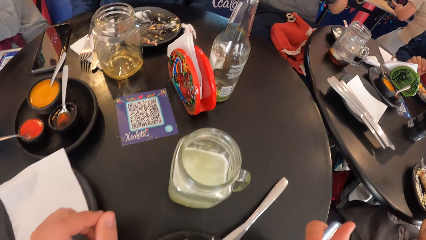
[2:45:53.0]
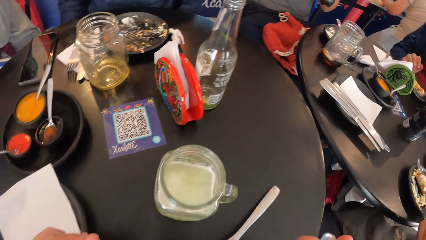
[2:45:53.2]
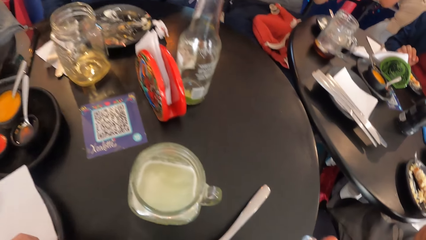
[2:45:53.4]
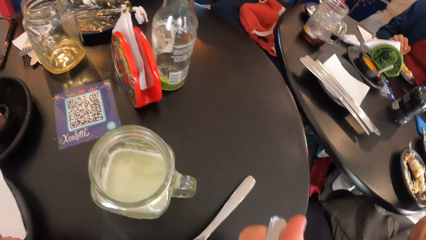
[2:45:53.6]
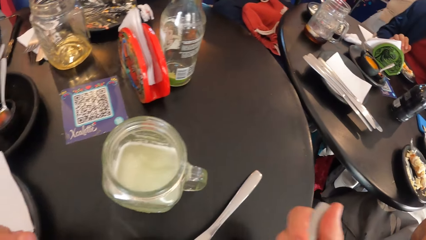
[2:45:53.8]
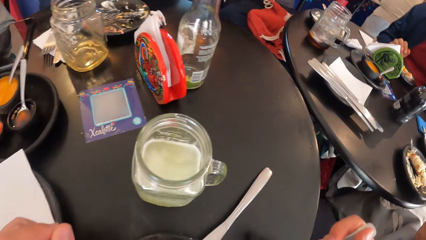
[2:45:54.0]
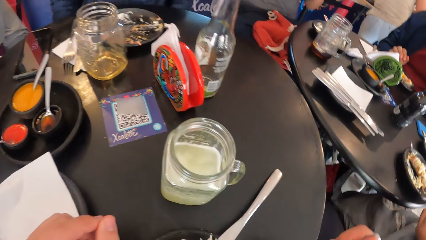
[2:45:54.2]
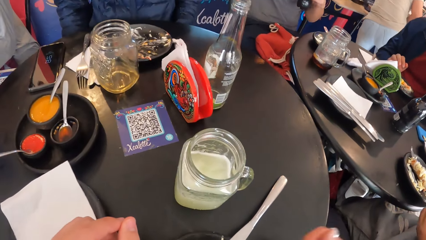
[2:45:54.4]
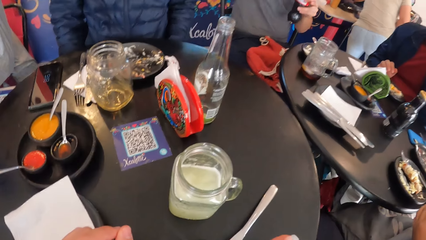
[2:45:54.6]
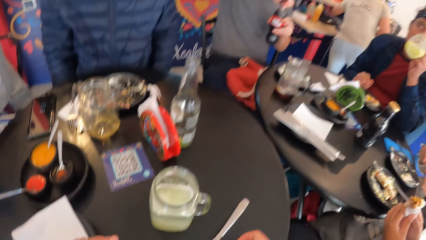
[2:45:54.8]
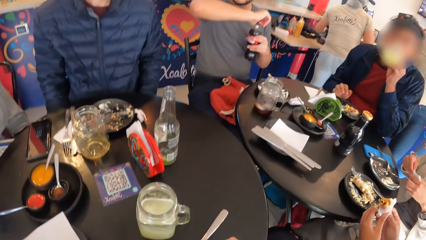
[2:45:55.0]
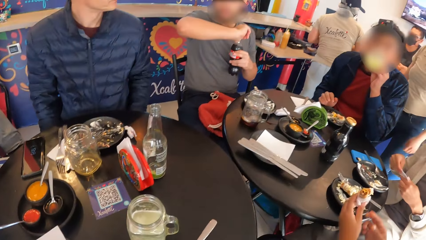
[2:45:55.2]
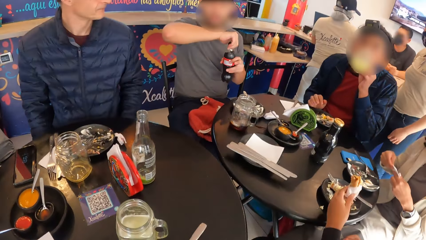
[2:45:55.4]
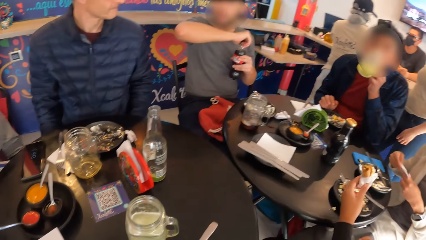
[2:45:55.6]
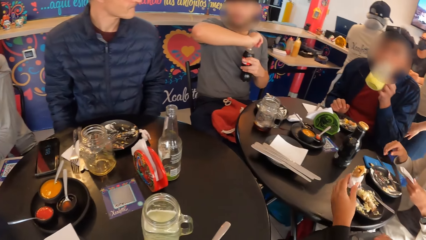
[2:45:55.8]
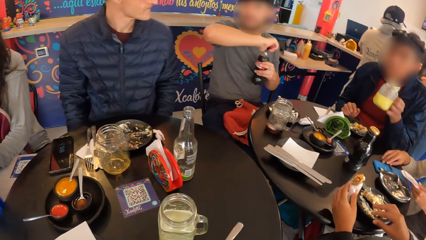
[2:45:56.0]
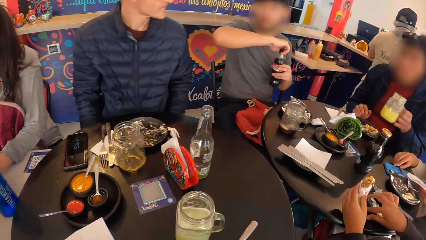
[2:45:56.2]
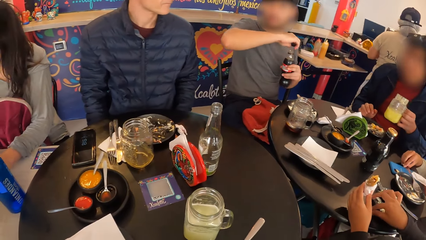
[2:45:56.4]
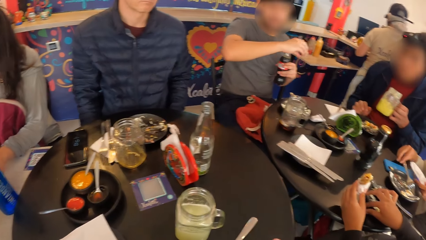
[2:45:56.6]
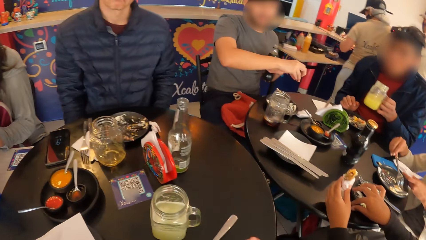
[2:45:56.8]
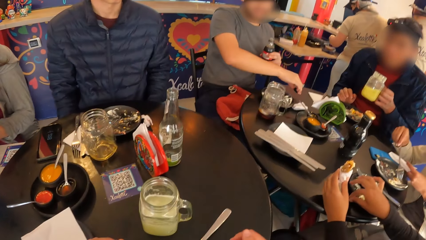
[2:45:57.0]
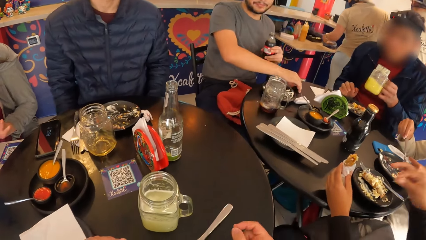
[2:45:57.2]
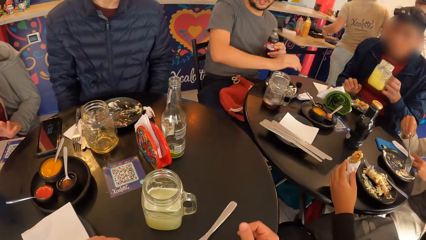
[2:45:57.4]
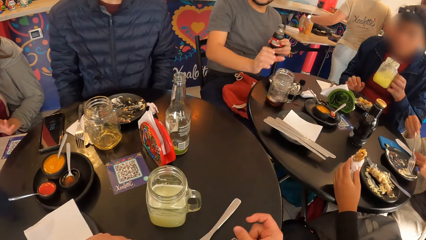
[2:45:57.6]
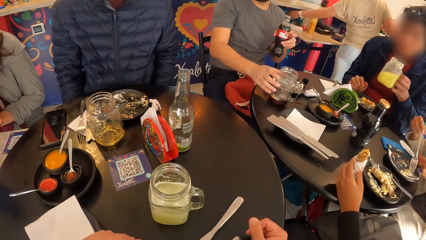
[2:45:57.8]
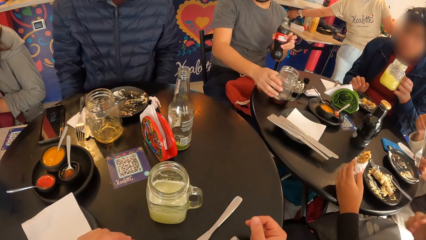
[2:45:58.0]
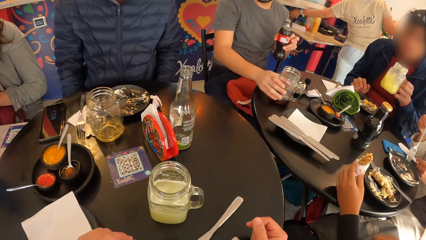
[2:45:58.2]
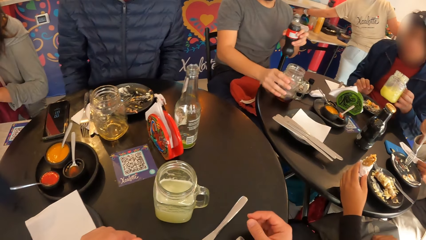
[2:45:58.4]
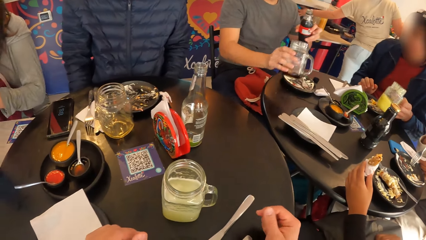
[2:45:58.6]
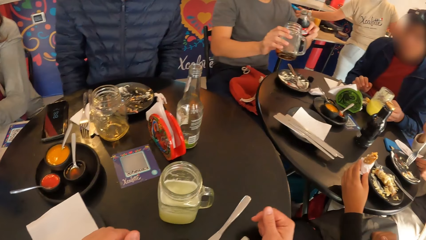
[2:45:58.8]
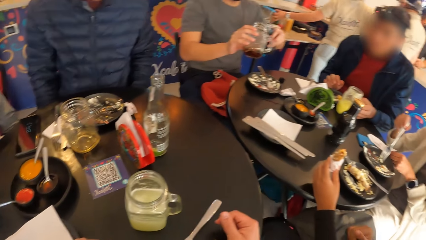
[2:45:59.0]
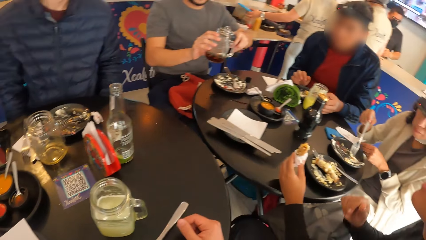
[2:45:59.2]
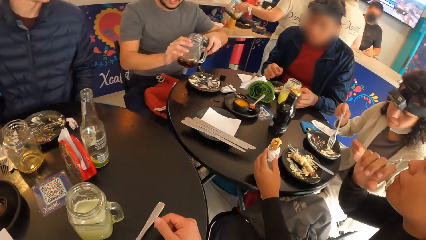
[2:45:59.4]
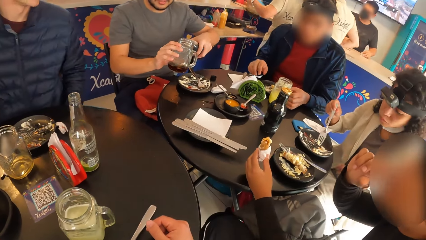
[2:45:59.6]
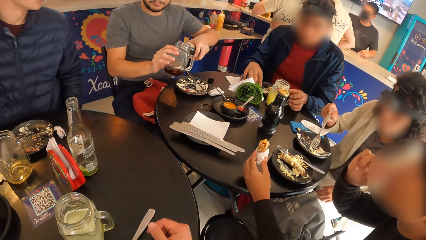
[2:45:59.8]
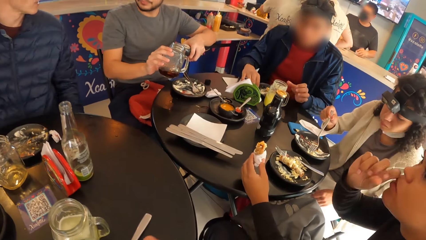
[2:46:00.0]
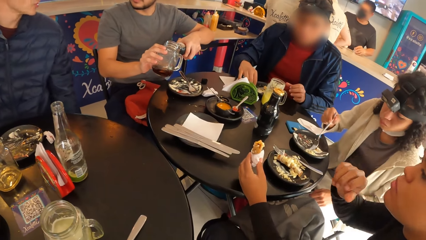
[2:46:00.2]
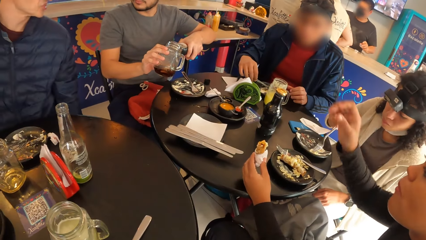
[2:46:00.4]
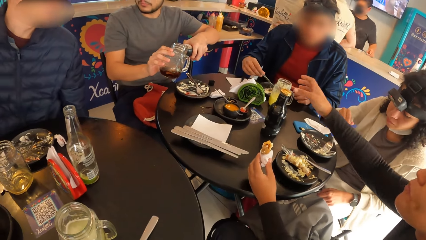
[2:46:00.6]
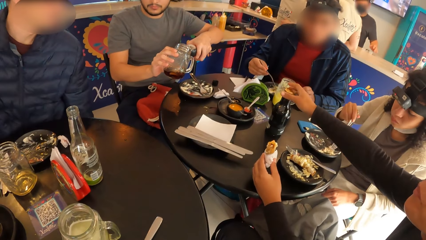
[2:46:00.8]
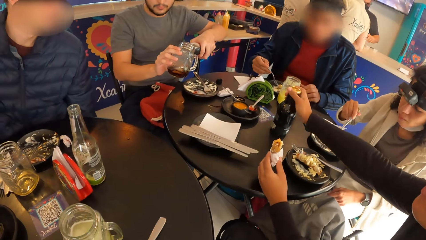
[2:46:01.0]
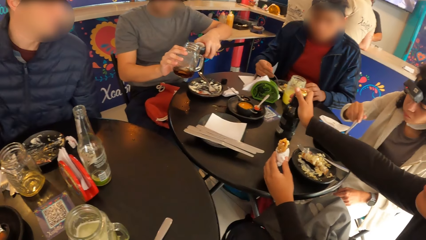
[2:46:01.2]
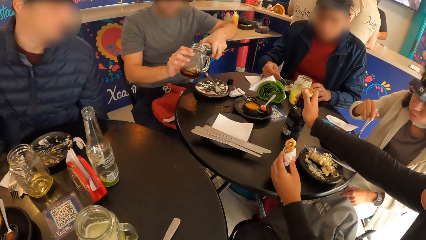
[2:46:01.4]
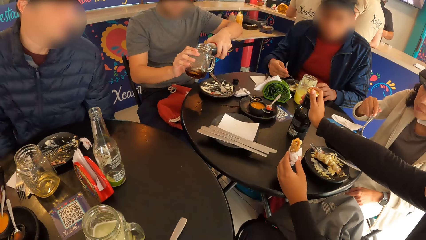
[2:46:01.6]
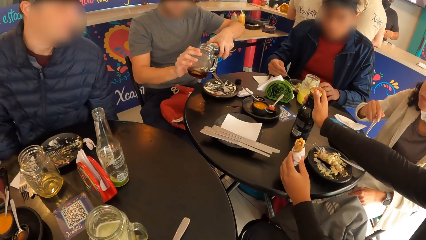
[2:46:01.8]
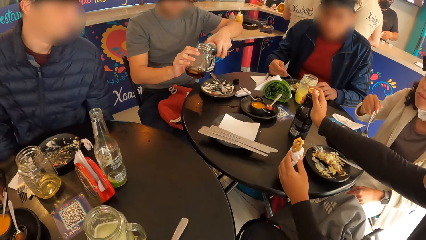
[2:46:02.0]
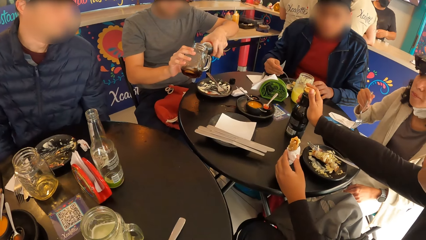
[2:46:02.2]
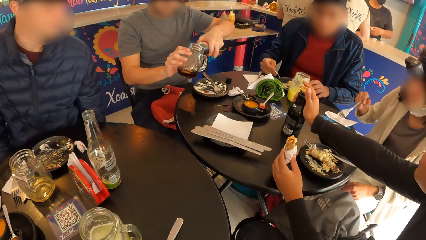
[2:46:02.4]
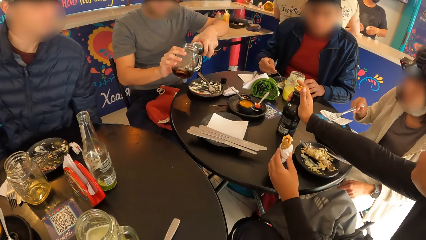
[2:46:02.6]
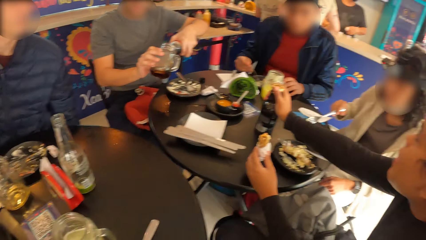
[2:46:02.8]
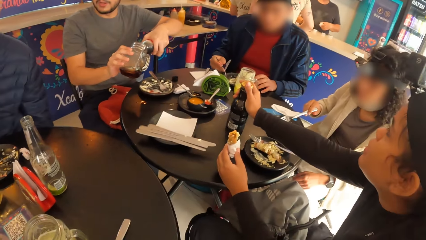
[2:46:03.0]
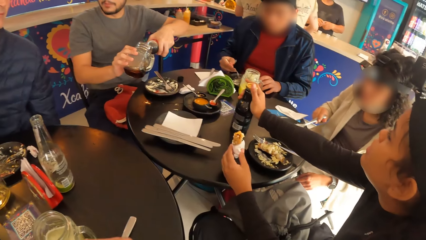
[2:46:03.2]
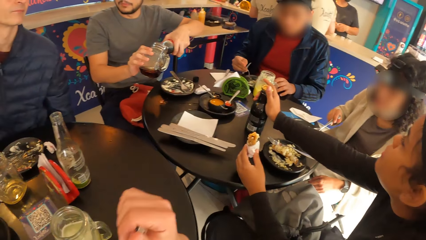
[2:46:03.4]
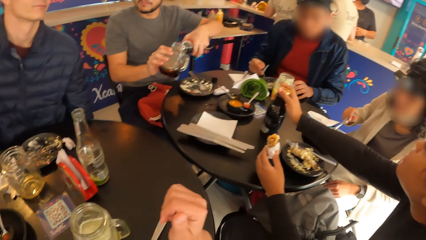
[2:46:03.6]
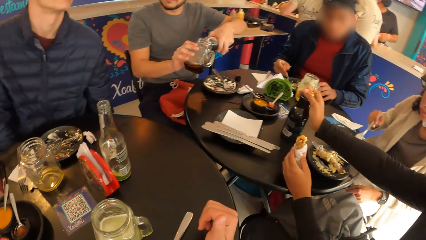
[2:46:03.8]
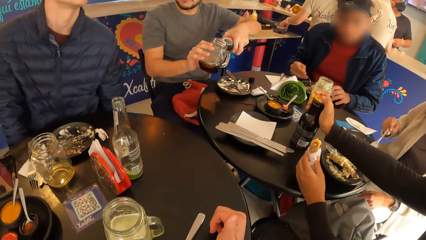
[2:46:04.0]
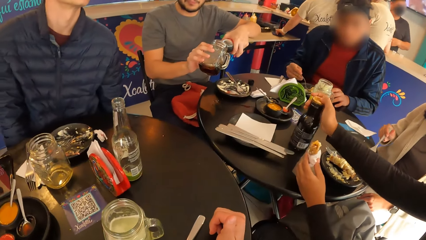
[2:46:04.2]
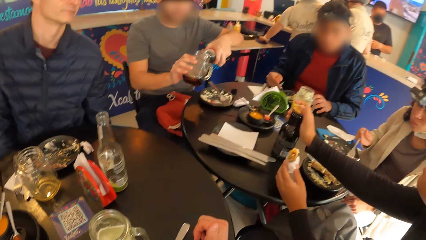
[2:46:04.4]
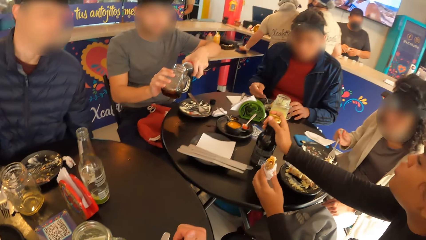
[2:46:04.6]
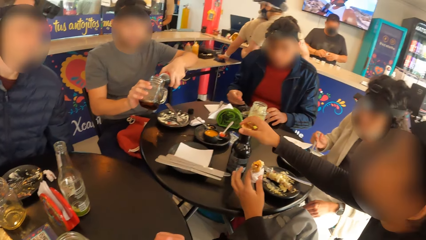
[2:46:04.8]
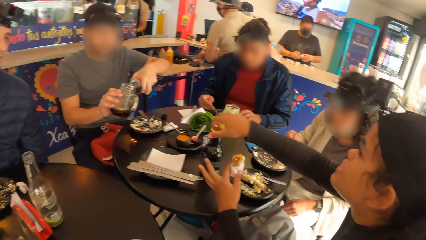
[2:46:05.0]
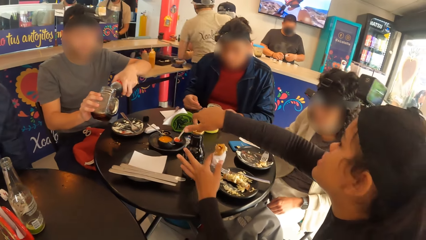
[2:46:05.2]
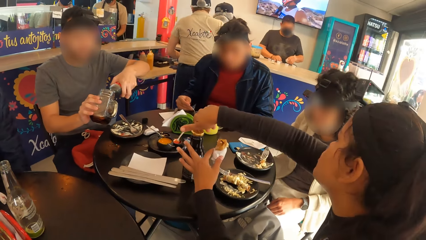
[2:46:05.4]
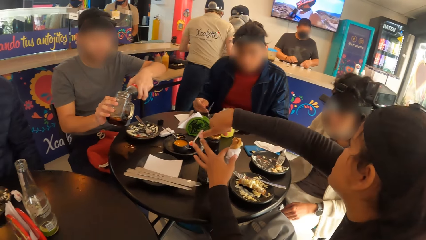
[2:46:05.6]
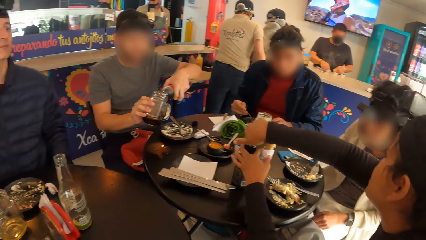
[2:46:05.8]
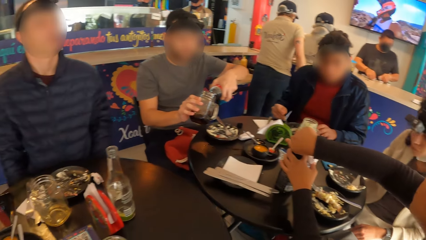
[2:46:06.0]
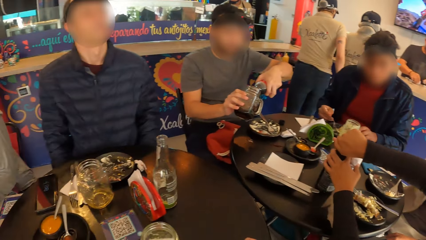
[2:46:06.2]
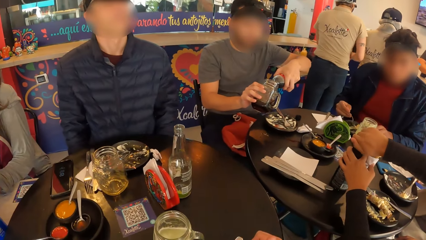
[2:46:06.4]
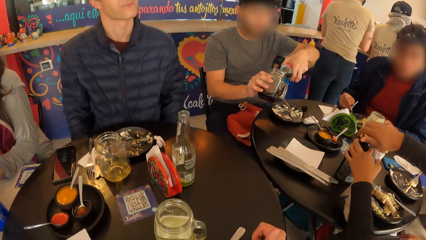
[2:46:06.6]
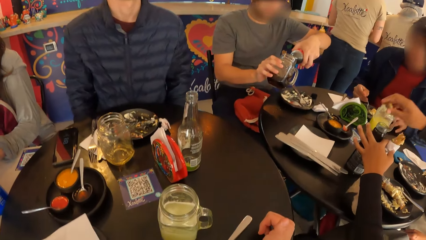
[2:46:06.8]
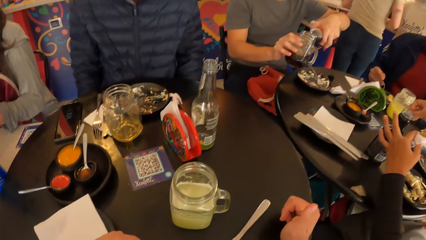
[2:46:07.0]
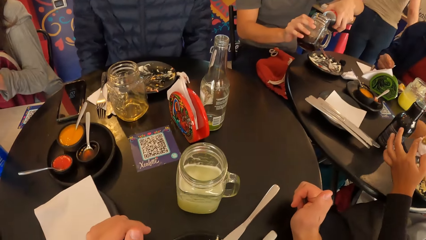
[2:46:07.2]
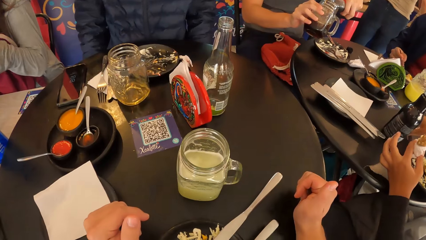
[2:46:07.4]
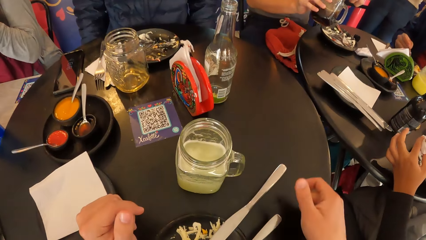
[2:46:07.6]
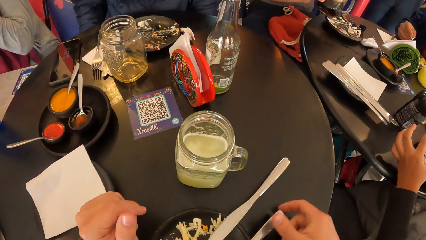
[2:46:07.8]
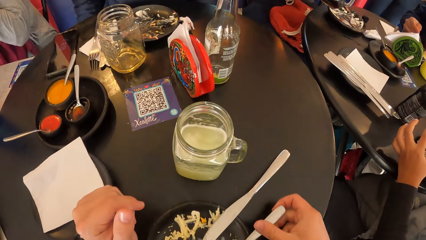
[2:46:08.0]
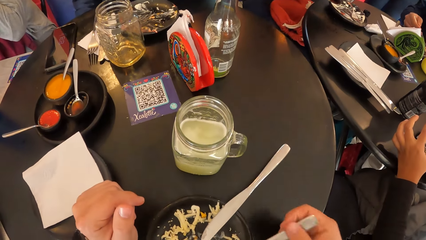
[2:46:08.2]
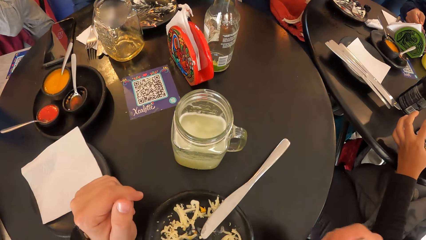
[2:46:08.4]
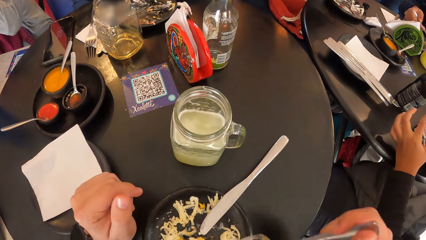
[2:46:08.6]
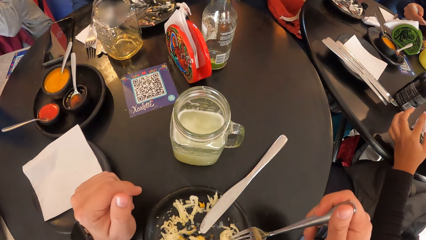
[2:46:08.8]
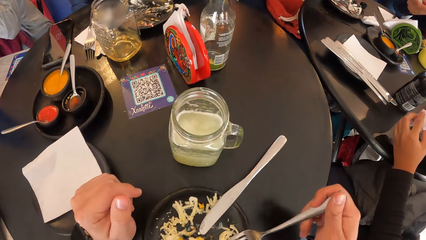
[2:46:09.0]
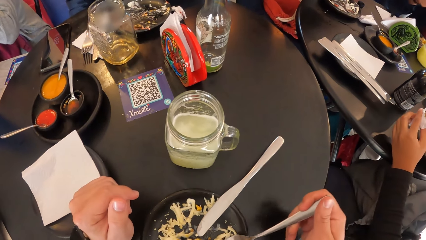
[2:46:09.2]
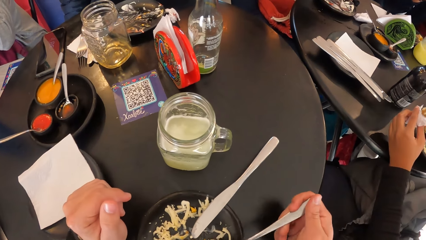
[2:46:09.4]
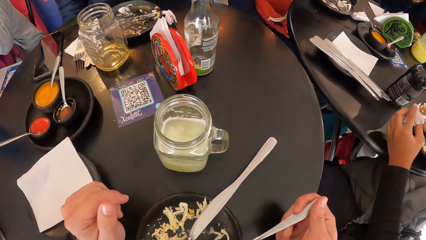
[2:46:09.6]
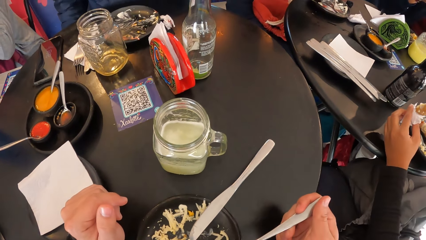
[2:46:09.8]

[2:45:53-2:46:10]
The camera wearer puts hands on the table. A man drinks juice from the cup with his left hand. Another man opens the bottle of soda with his right hand. A woman places her left hand on the table. Another woman picks the fork on the plate with her right hand. The other man drops the lid of the bottle of soda on the table. The other man picks the cup from the table with his right hand. The first man drops the cup on the table with his left hand. The other man pours soda from the bottle of soda in the cup with his left hand. The first woman picks the bottle from the table with her right hand. The camera wearer places her right hand on the table. The first woman opens the bottle on the table with her right hand. The camera wearer looks around. She picks the fork from the plate on the table with her right hand.
